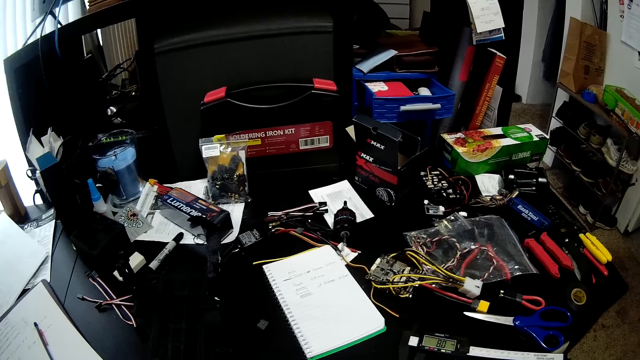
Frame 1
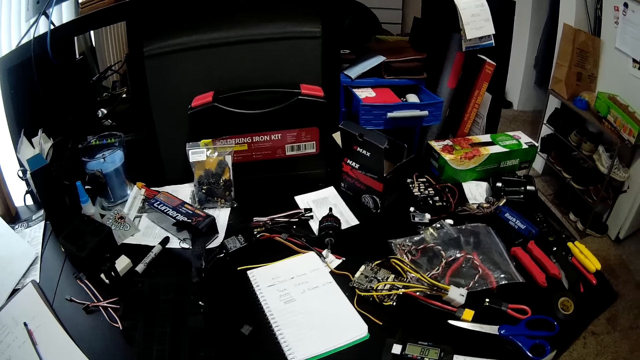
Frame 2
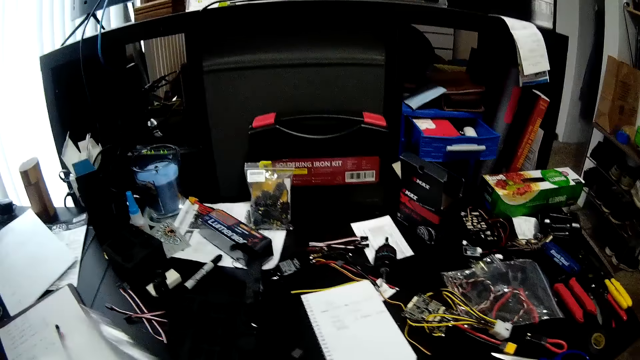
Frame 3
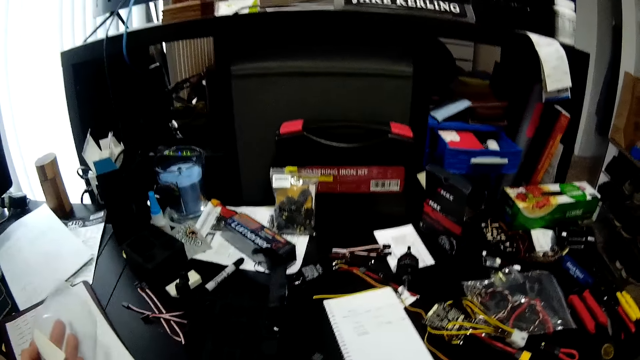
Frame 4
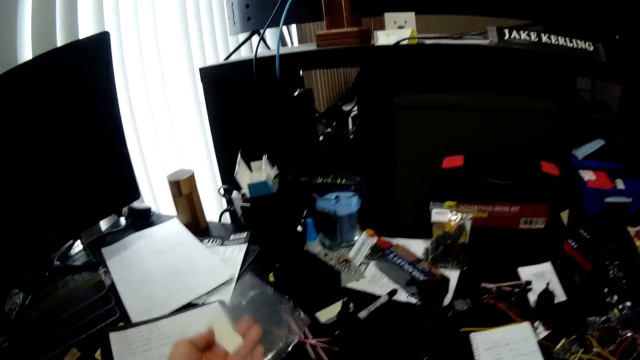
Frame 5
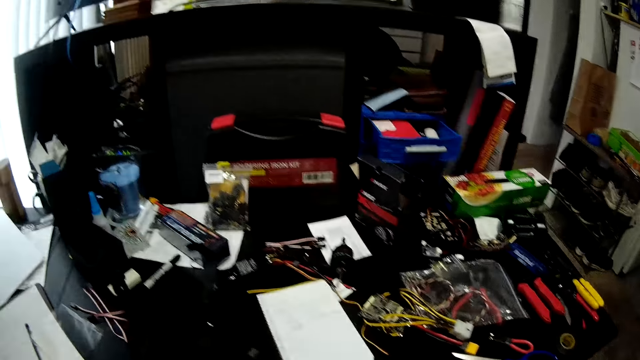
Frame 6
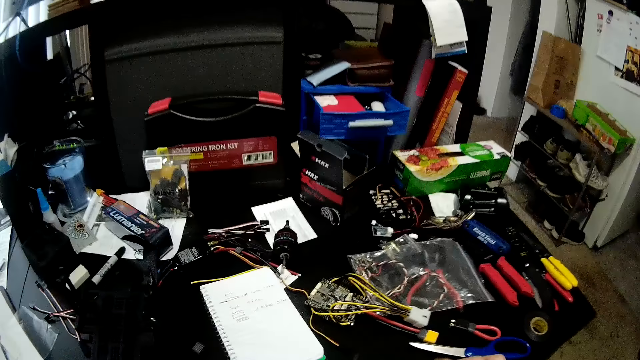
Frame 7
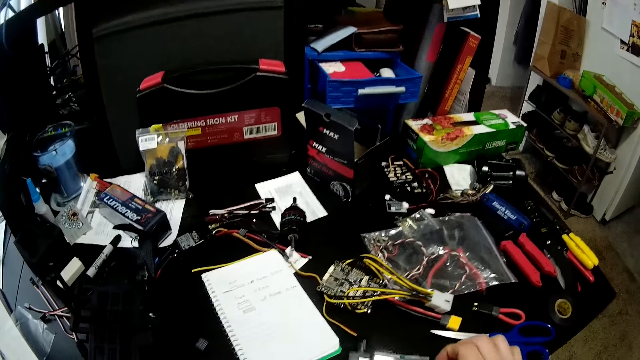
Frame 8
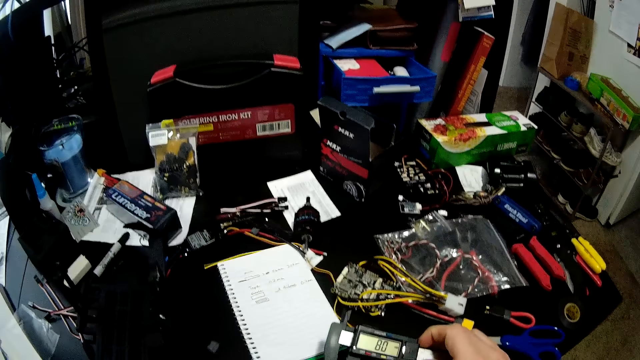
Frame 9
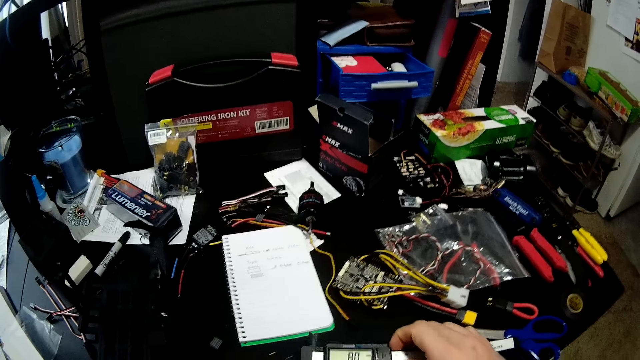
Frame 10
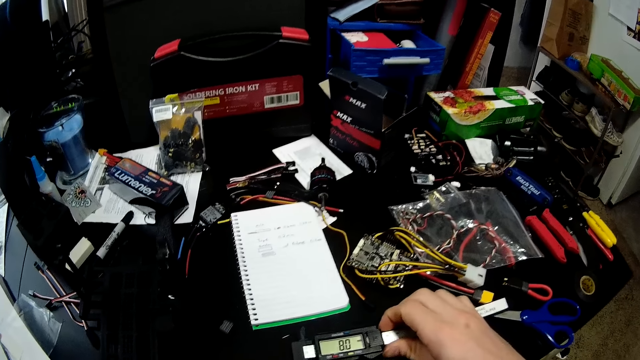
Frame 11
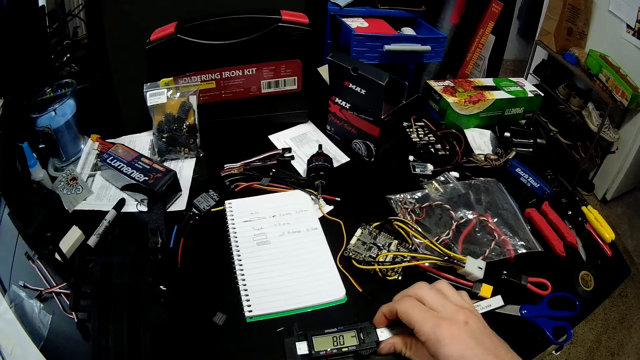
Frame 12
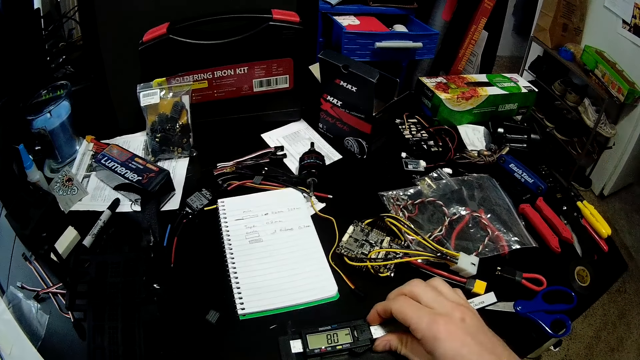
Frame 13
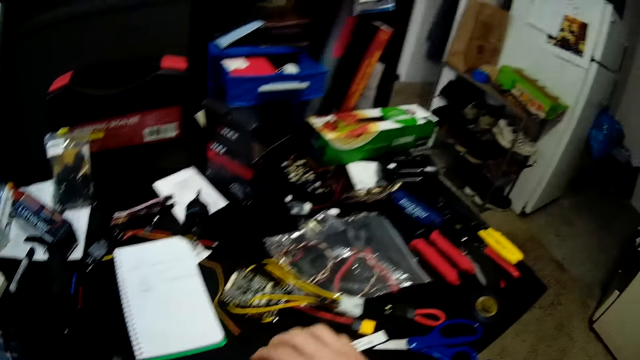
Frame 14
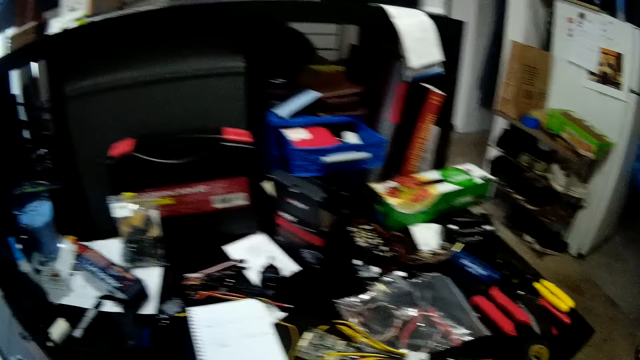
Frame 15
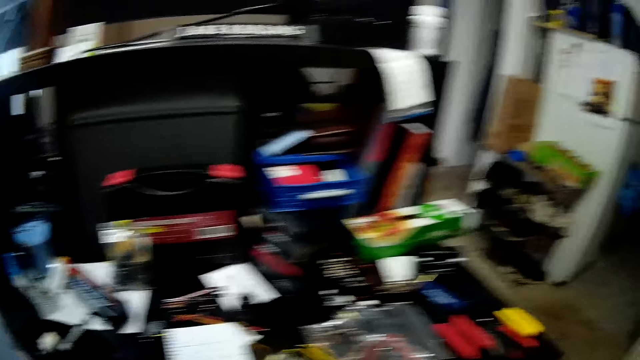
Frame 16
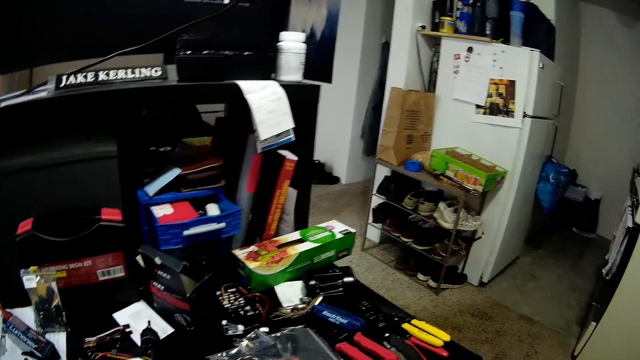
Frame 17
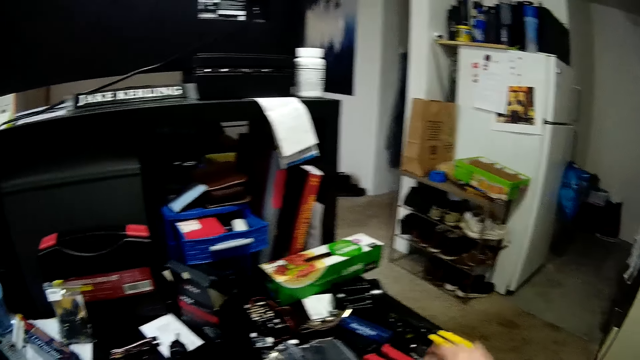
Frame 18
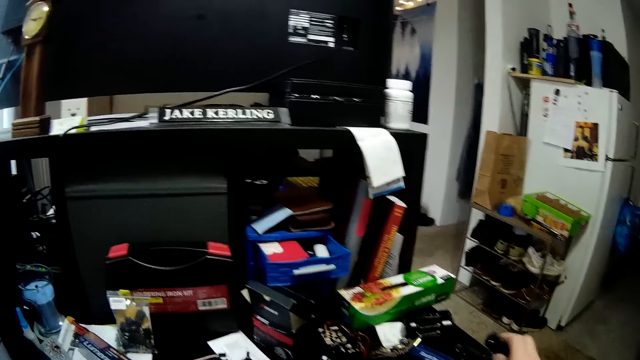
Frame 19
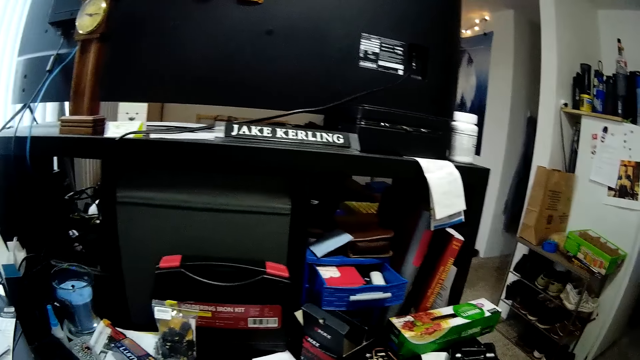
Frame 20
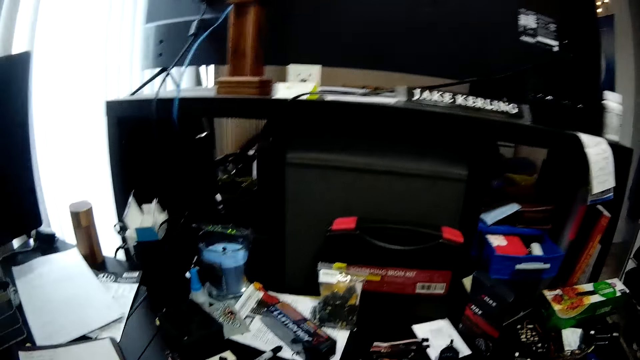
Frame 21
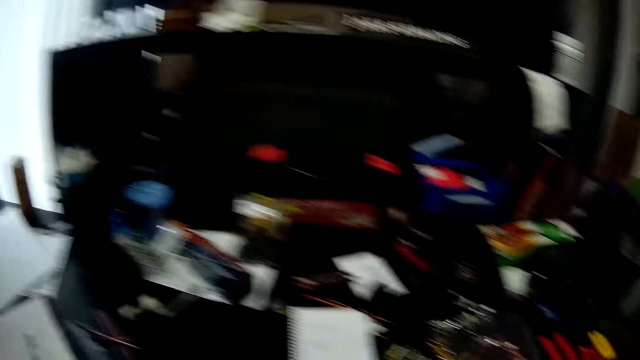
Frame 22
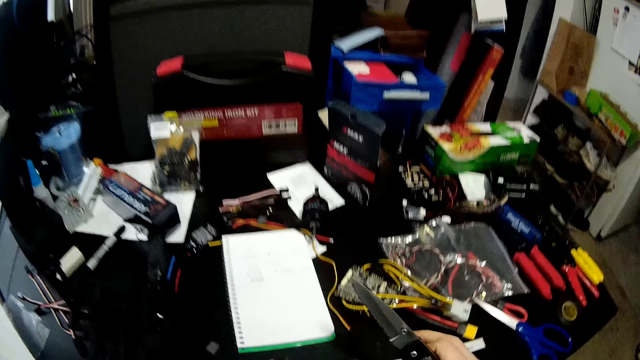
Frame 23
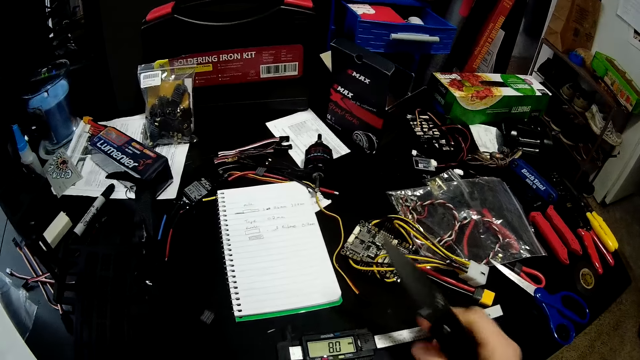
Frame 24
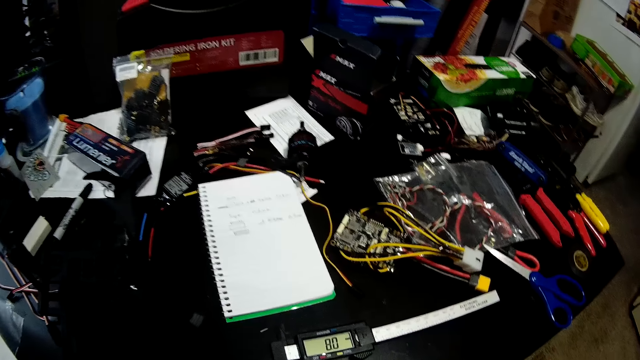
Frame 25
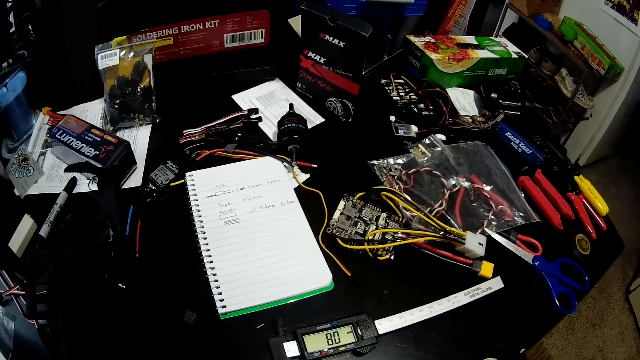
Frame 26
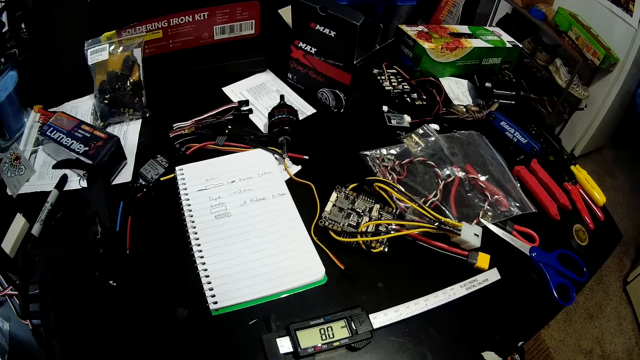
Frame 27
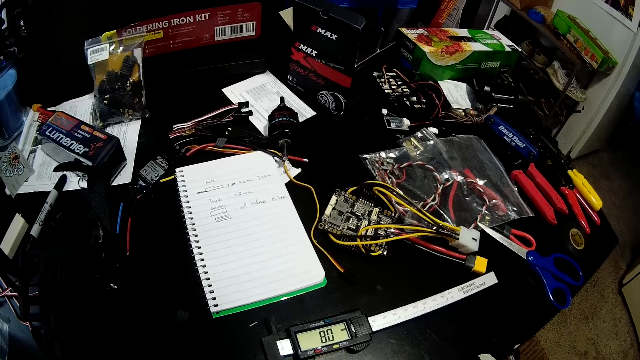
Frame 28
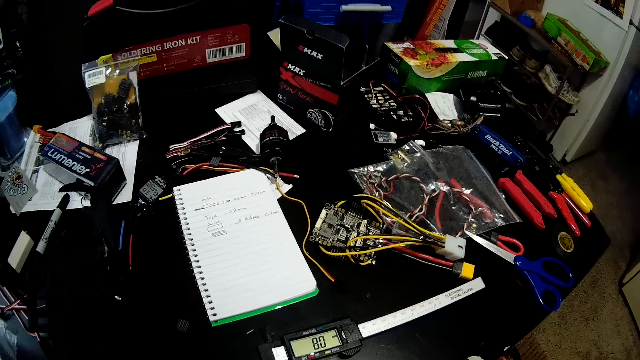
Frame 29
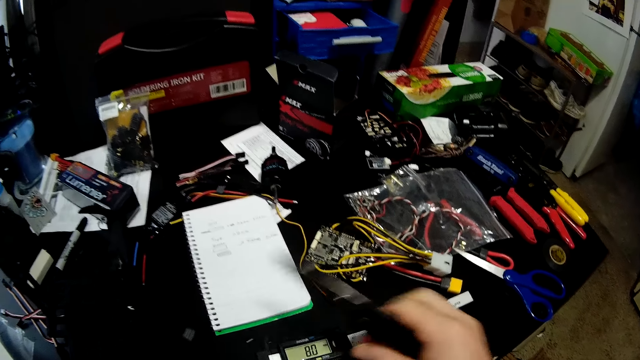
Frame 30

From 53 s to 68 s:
The camera wearer holds a nylon paper. They throw the nylon paper on the table. They look around. They hold the digital caliper. They move a book on the table. They place equipment on the worktable. They hold the digital caliper on the table. They look around the worktable. They pick up a pocket knife on the table. They look around. They hold the pocket knife in their hands. They look at the digital caliper on the table. They look around the worktable.

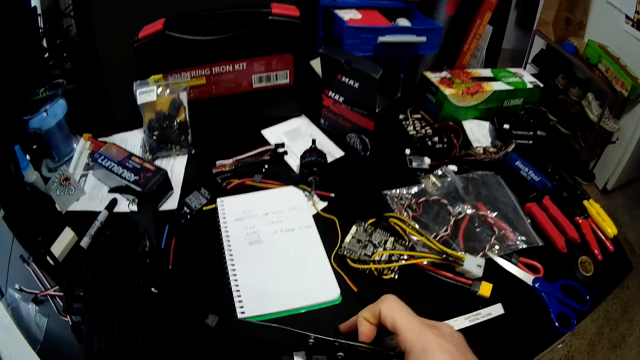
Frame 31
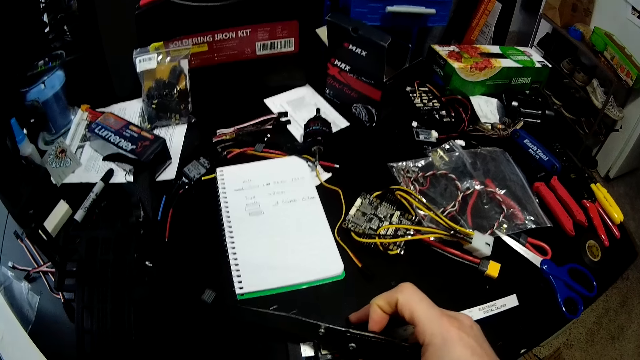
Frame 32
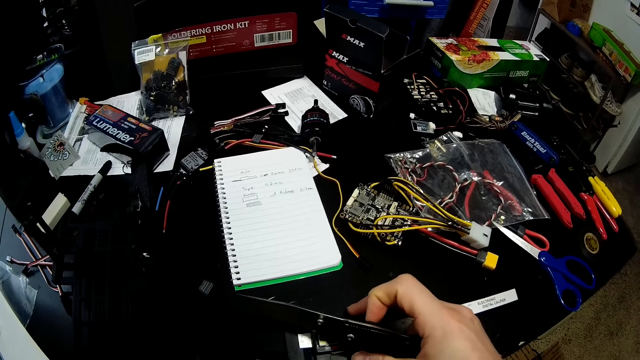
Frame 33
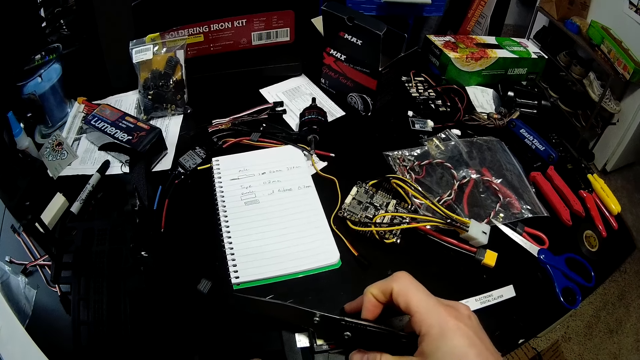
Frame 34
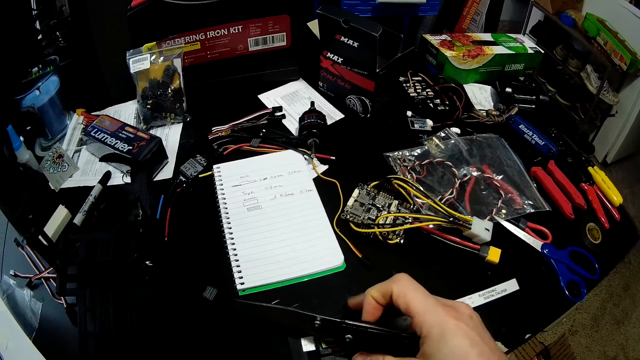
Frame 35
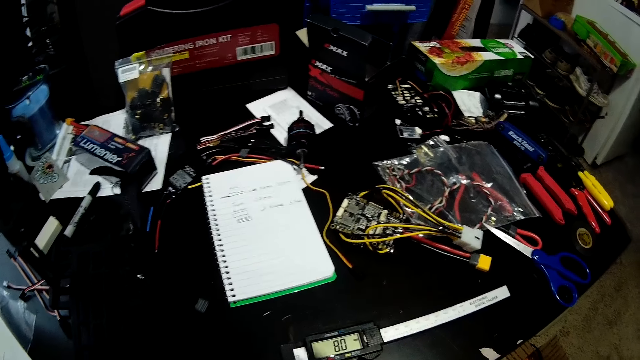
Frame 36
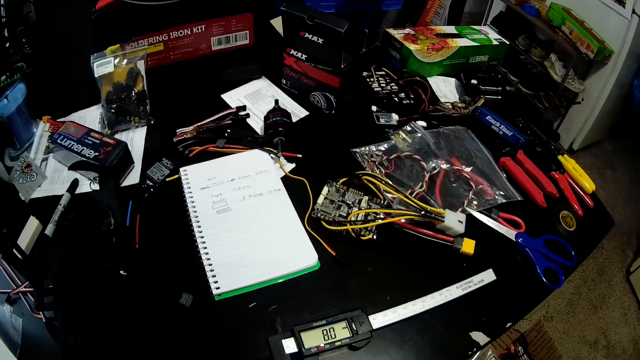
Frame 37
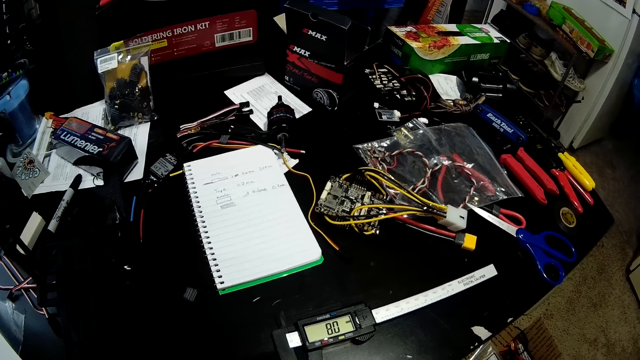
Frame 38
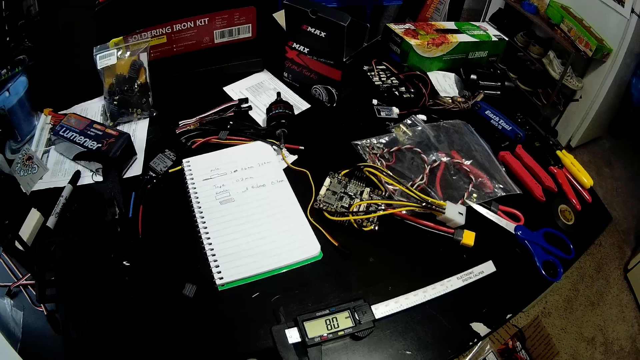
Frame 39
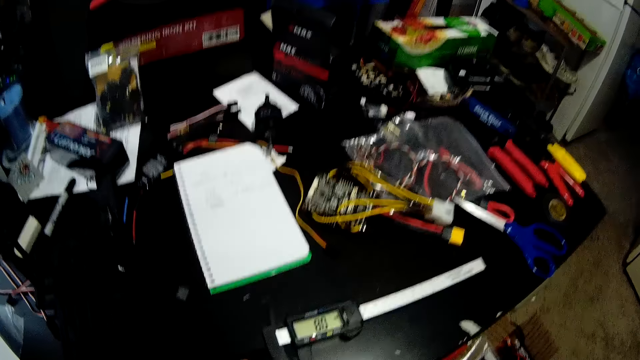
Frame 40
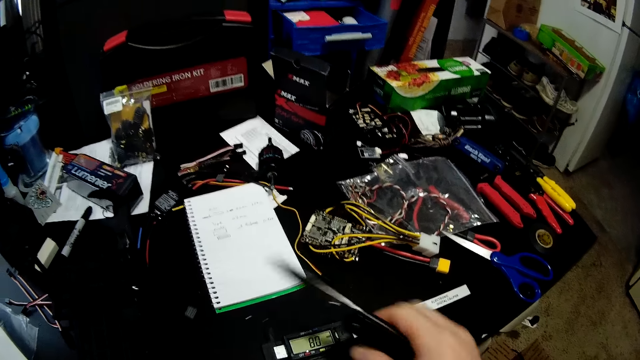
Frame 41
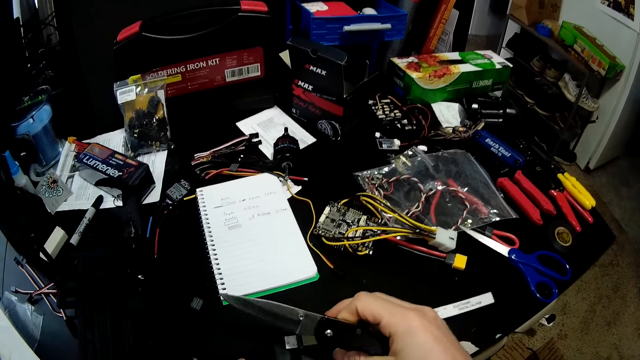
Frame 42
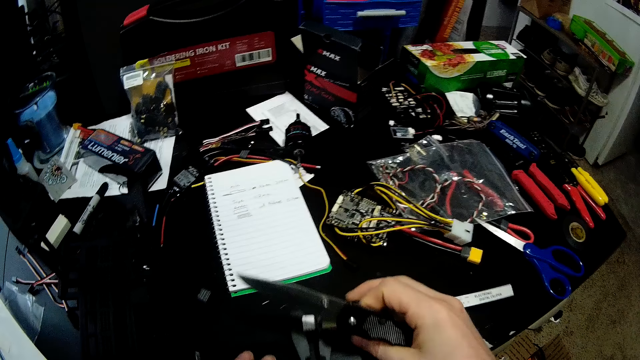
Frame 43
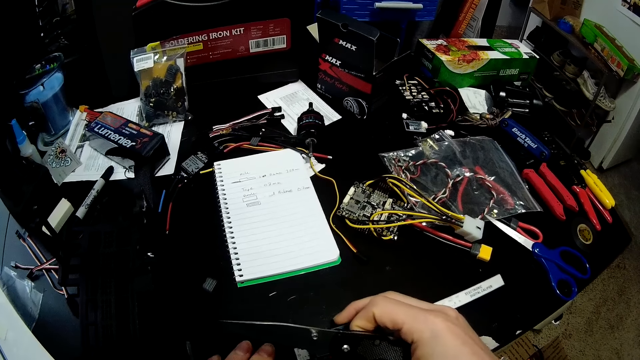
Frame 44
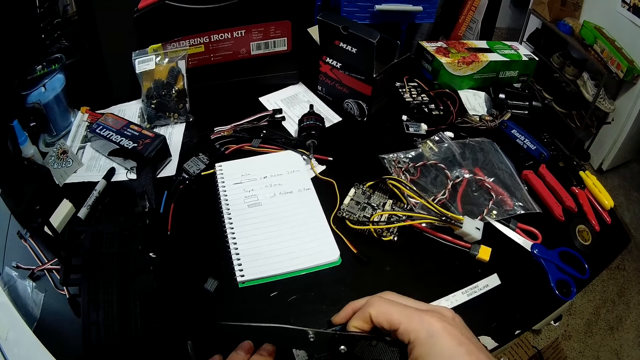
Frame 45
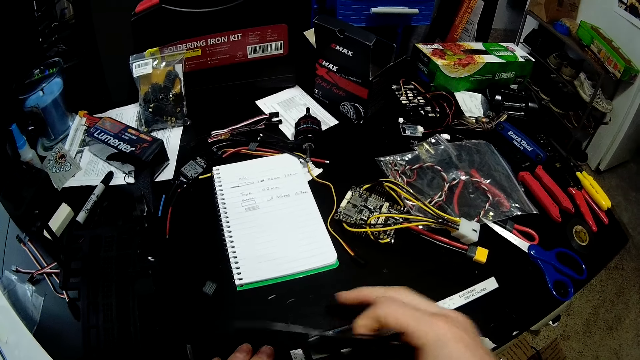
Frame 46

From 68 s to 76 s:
The camera wearer moves the digital caliper on the table. They adjust a tool on the worktable. They hold the digital caliper on the table. They look at the digital caliper on the table. They look around the worktable. They move the digital caliper on the table. They adjust the tool on the worktable.
